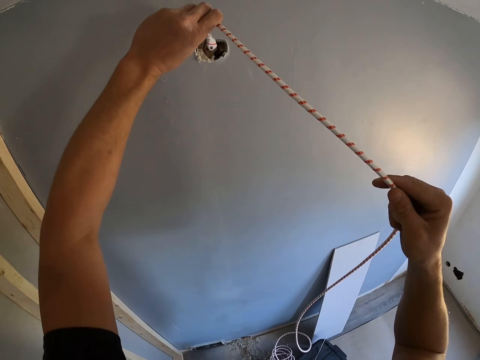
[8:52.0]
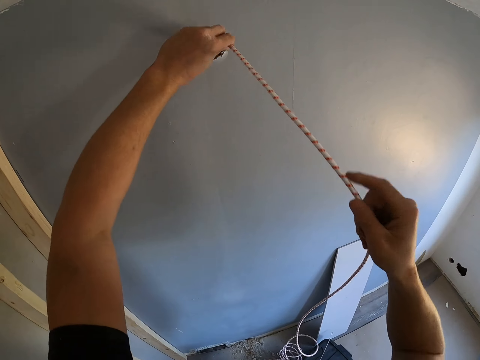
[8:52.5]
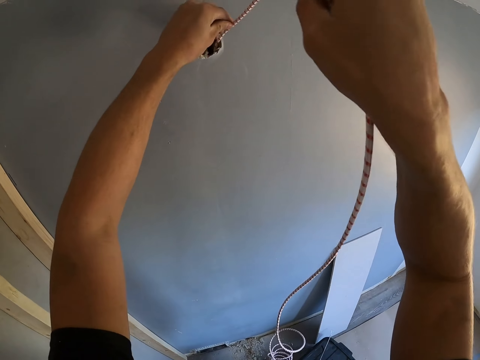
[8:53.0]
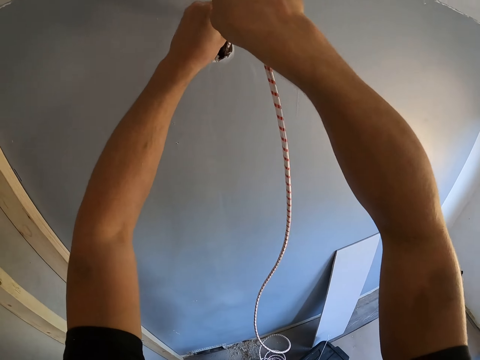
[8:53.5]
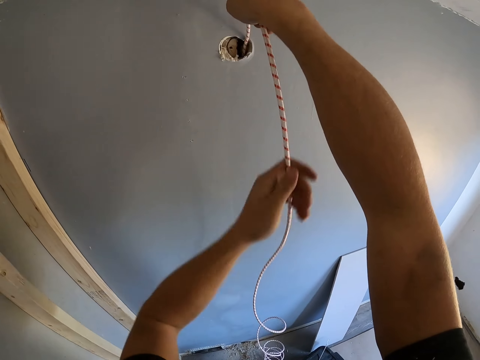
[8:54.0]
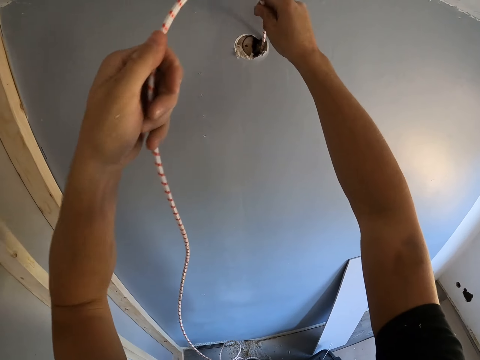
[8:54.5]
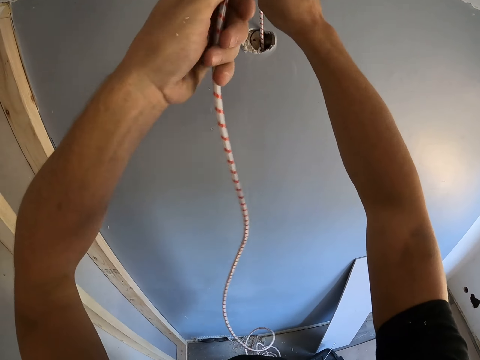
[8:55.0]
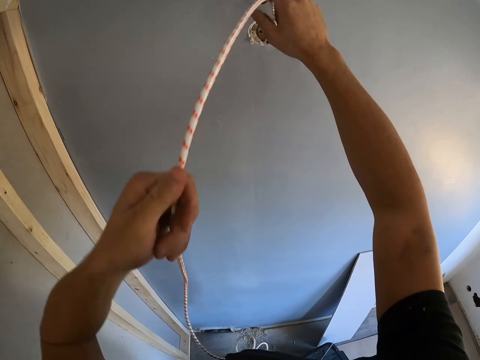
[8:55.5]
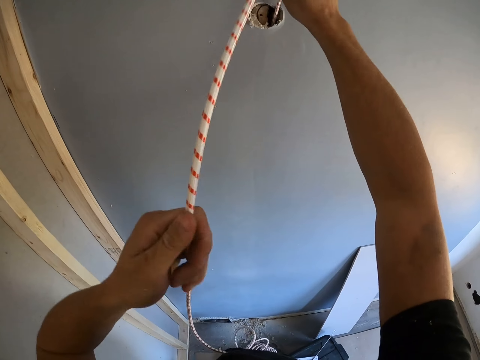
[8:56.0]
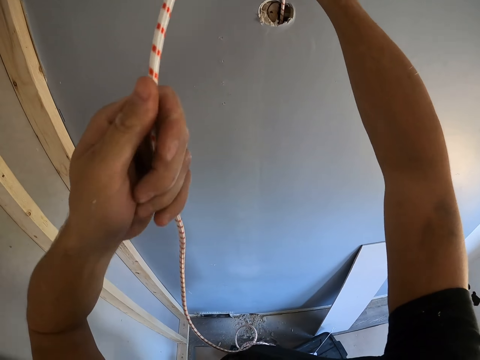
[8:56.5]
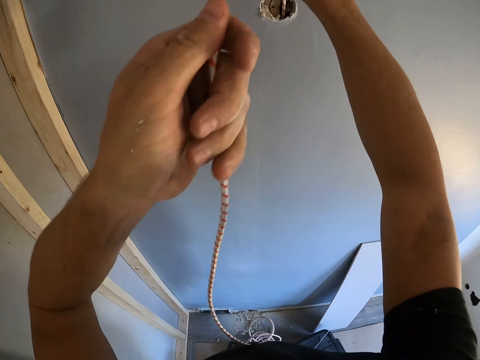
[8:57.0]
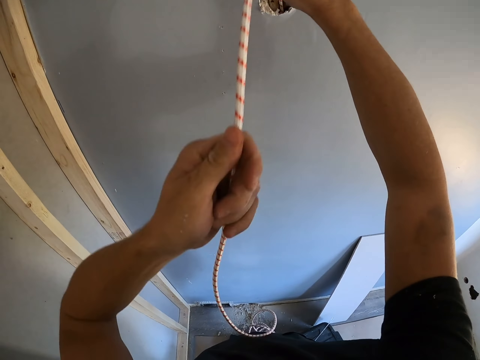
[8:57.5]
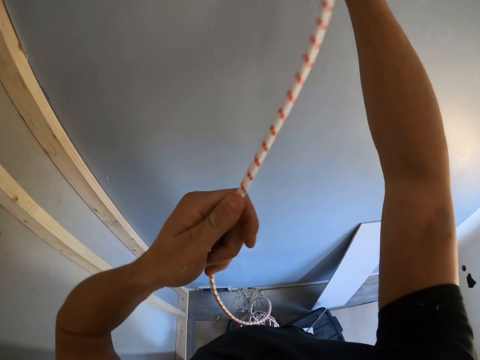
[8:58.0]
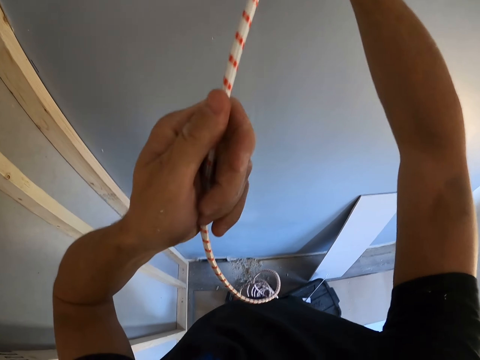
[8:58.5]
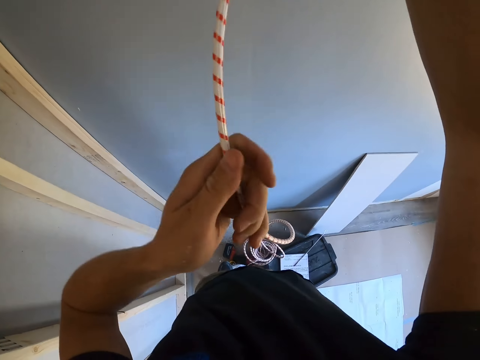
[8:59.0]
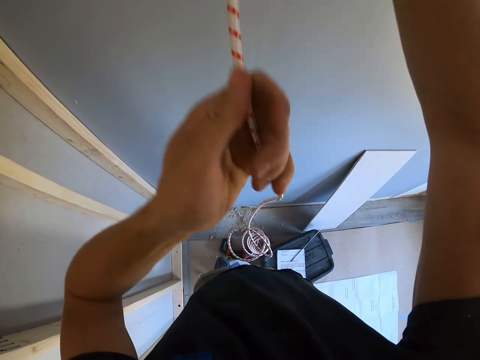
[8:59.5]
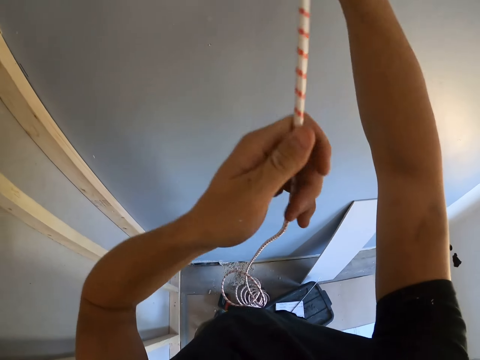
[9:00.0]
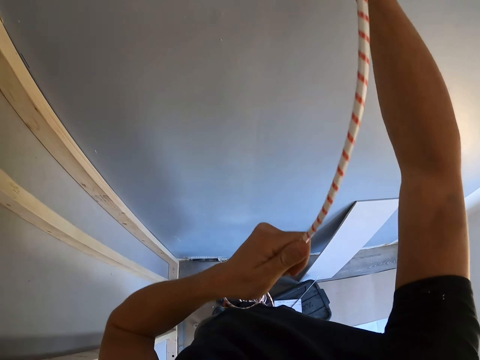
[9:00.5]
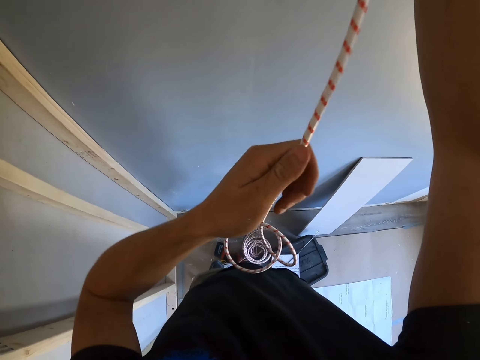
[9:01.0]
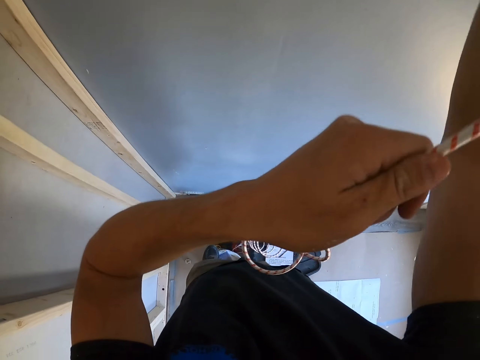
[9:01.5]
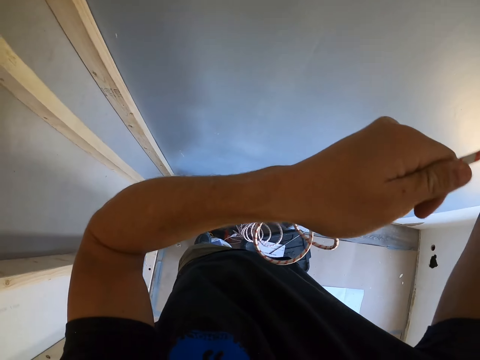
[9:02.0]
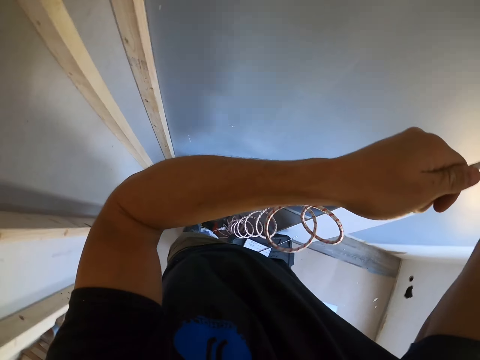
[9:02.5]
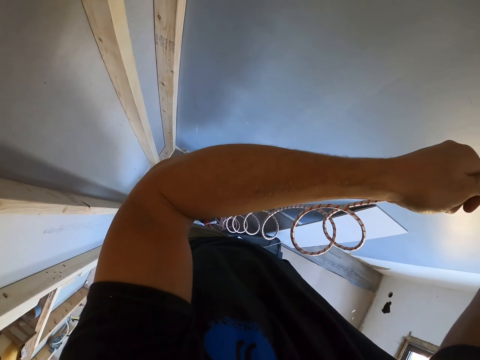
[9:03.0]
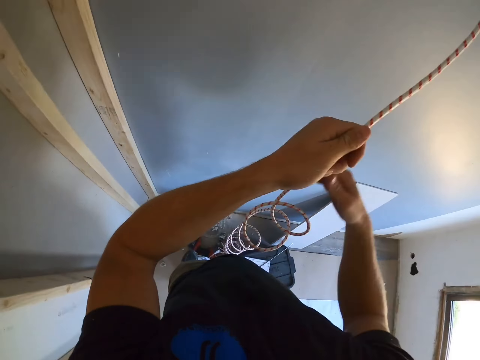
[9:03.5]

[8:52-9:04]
The camera wearer inserts the cable in the hole on the wall.

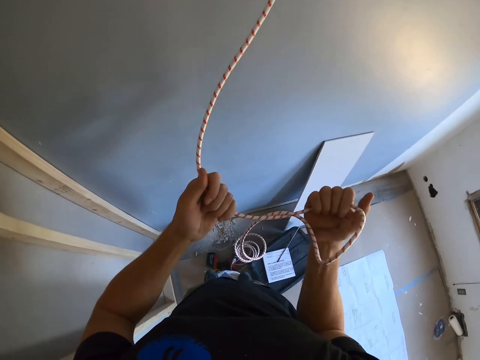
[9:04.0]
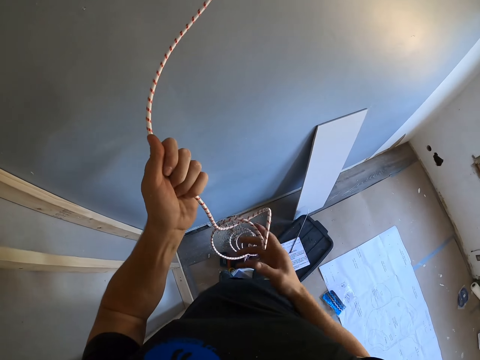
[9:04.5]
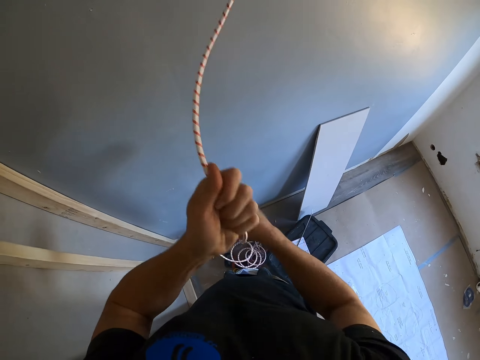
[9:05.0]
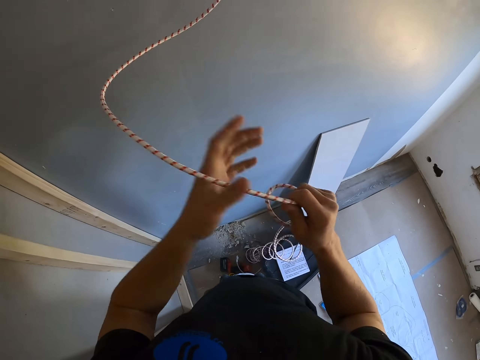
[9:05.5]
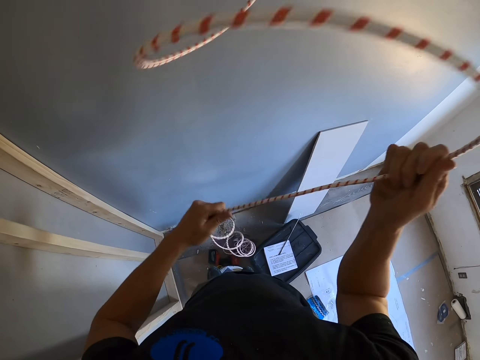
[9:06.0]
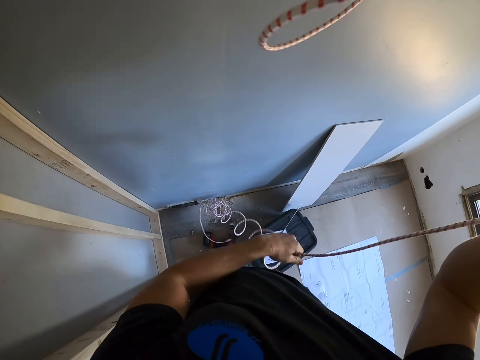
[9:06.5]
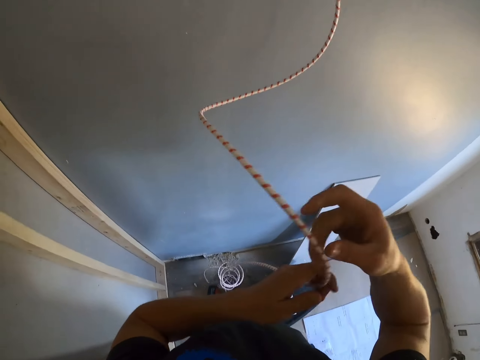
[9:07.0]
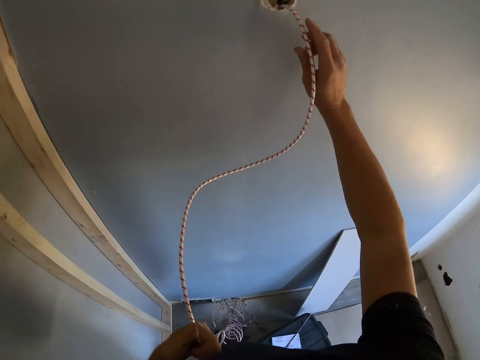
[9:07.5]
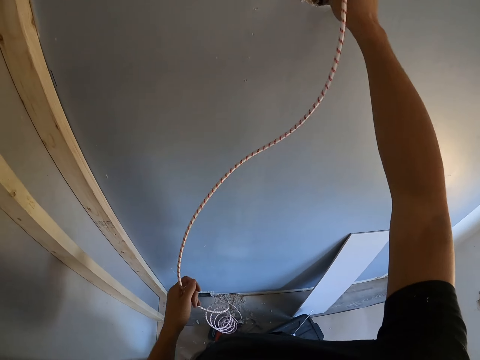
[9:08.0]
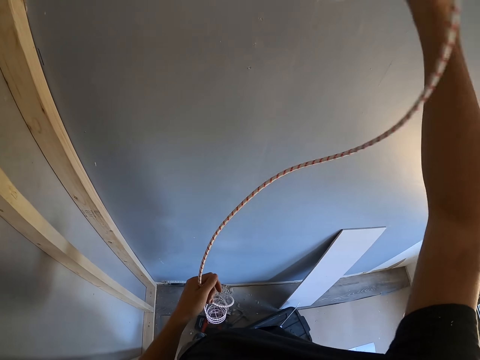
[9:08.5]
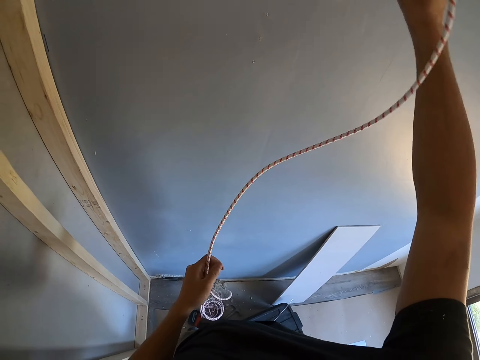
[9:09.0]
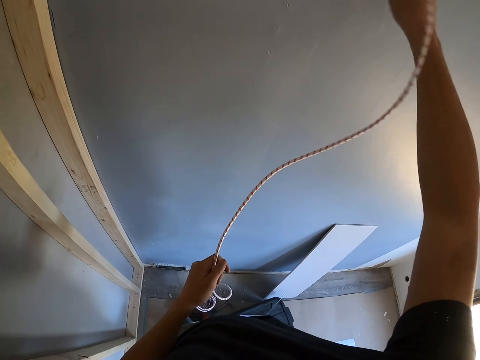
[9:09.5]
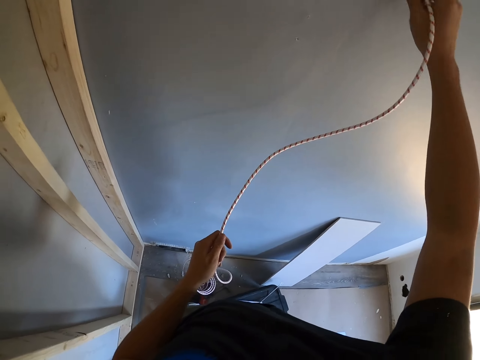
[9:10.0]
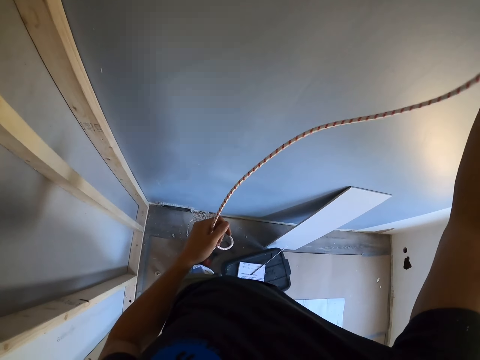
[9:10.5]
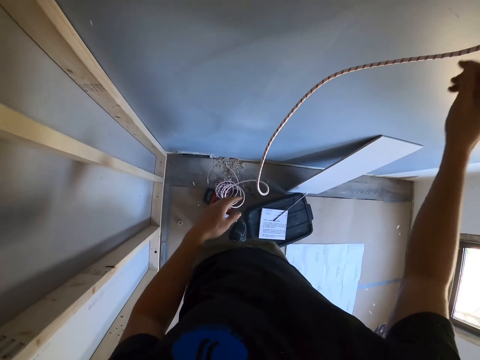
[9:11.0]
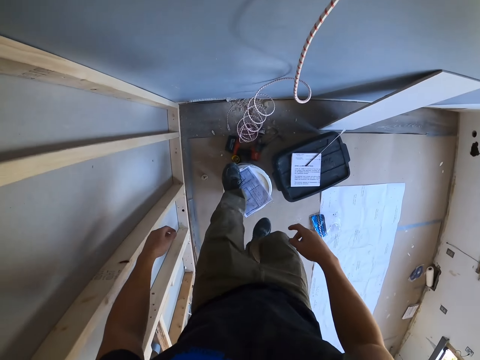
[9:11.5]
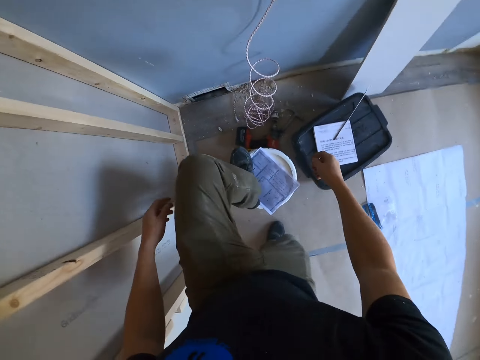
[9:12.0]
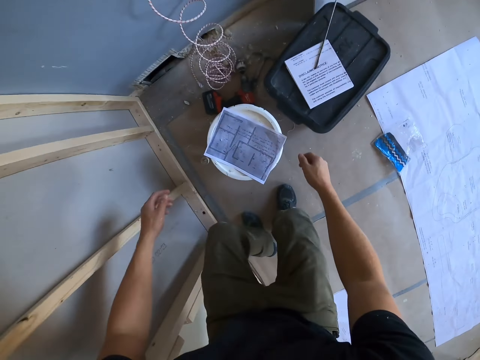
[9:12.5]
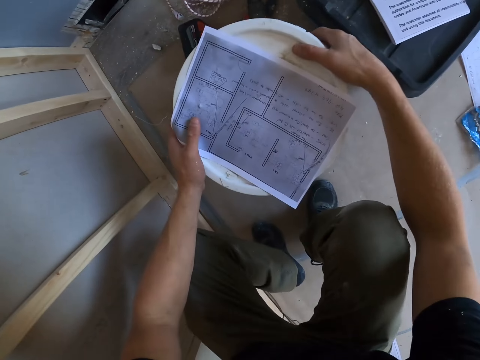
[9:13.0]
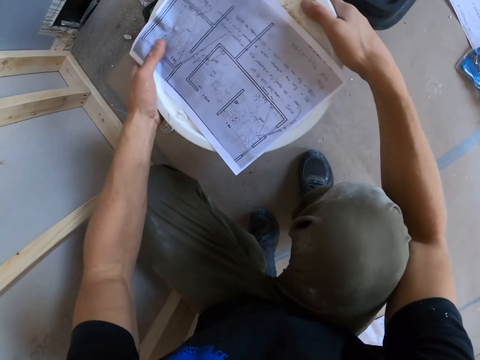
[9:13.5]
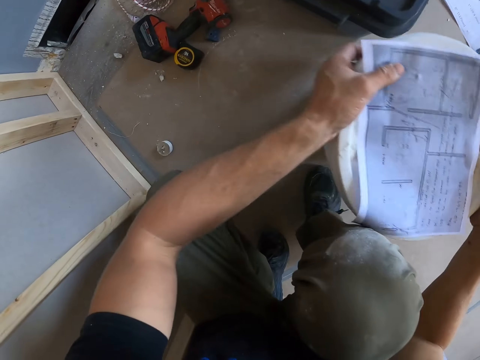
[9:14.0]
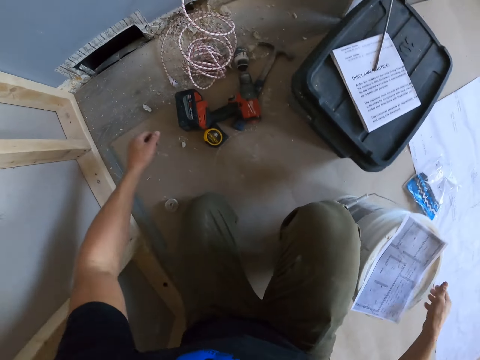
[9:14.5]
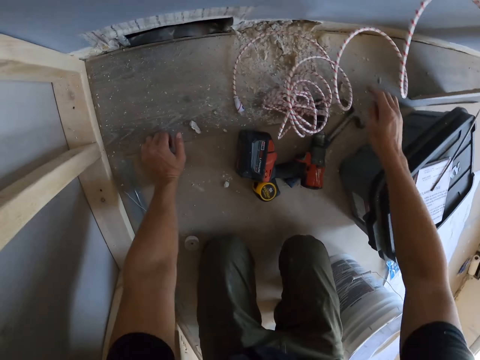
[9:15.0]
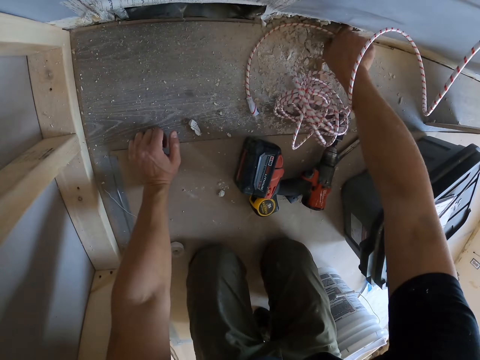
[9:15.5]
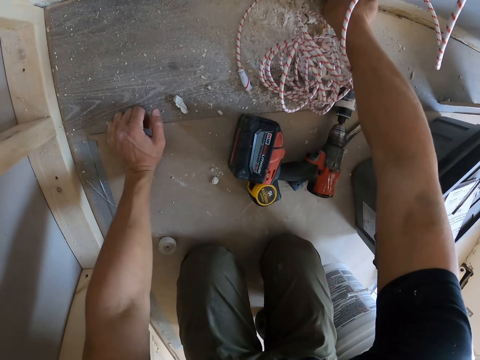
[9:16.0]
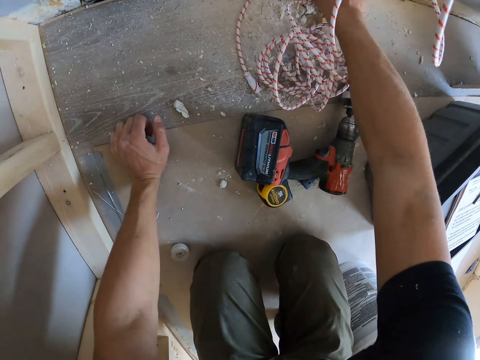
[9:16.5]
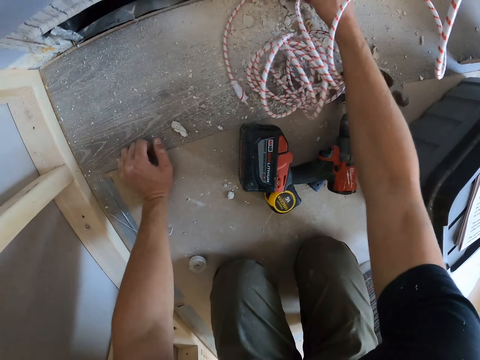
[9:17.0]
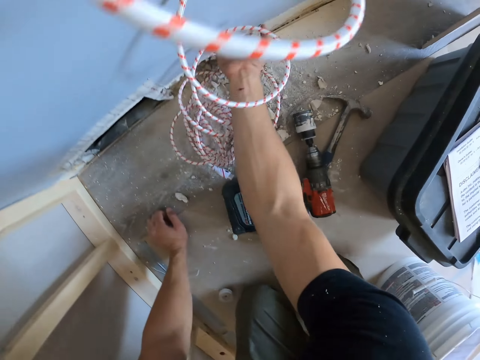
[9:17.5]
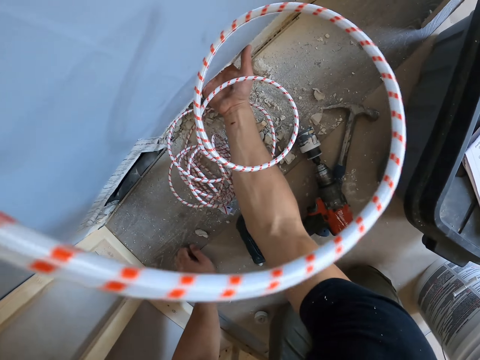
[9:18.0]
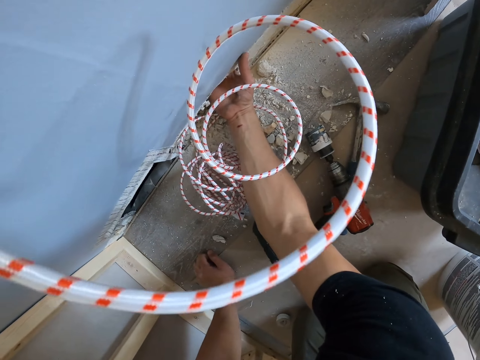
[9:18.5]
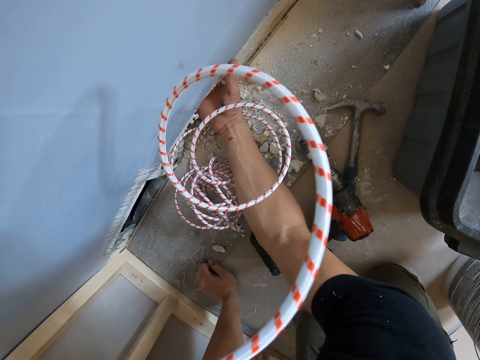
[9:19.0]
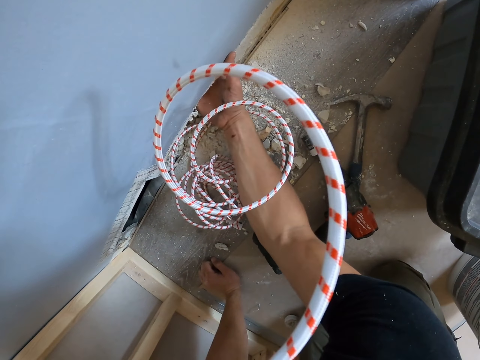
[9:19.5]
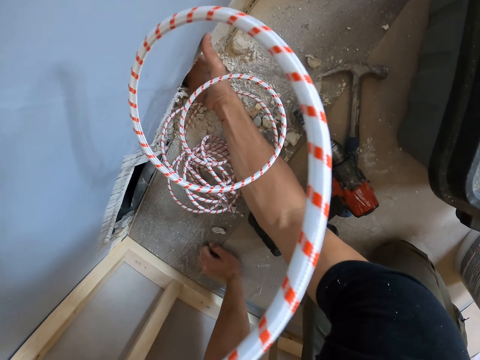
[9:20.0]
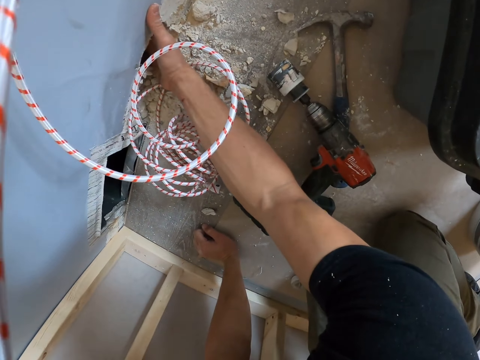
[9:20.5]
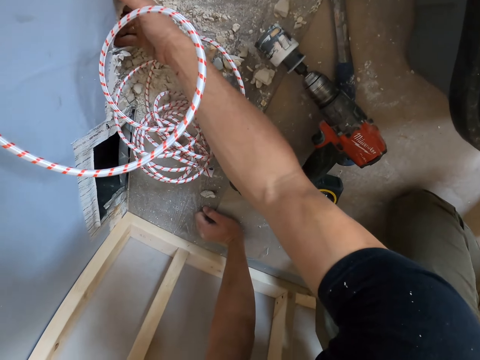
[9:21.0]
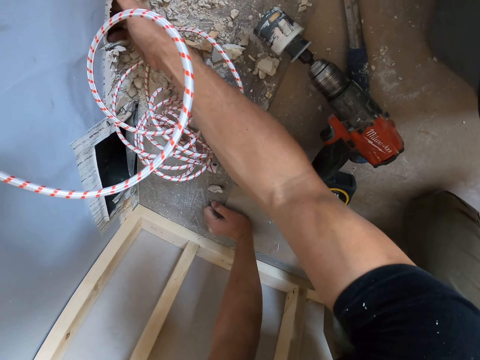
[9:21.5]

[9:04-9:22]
The camera wearer straightens the cable and inserts the cable in the hole on the wall. They climb down the bucket and move the bucket aside. They put a hand under the baseboard. They feel the hole on the wall.
